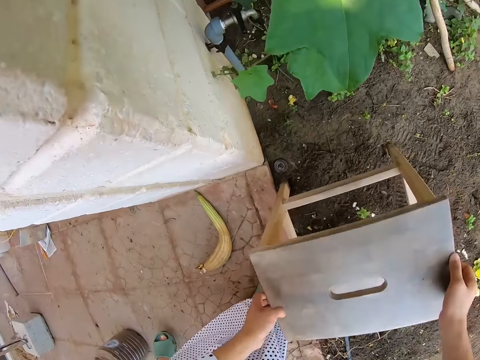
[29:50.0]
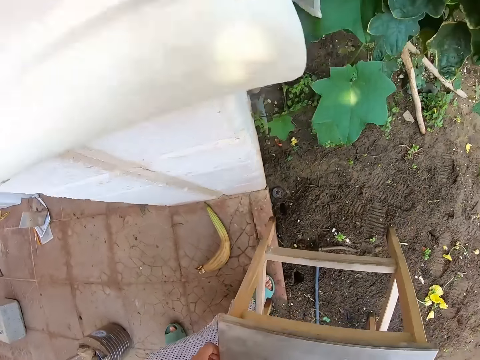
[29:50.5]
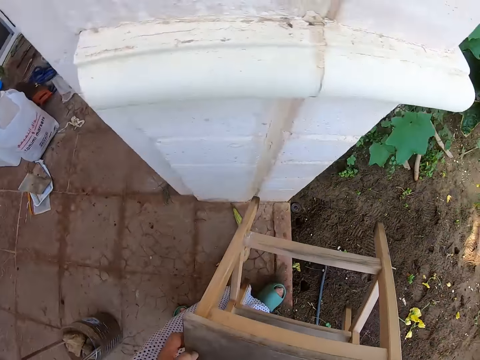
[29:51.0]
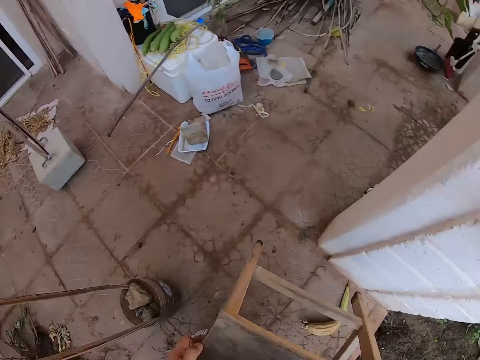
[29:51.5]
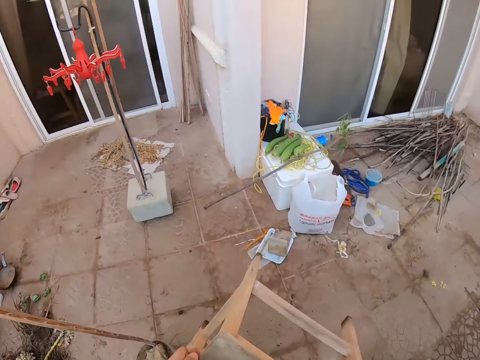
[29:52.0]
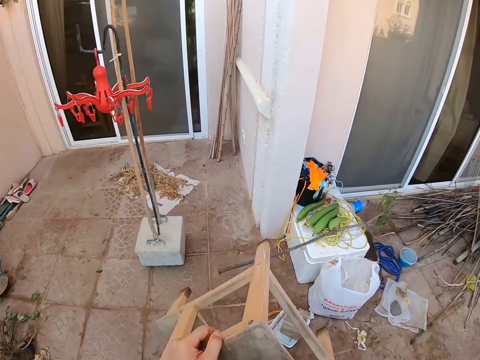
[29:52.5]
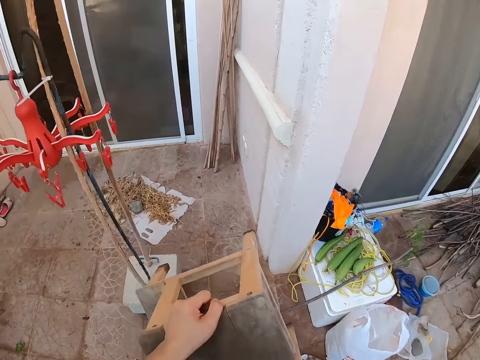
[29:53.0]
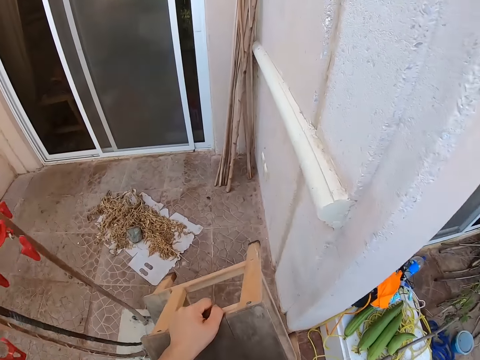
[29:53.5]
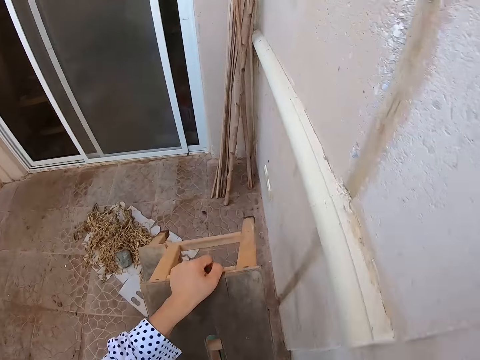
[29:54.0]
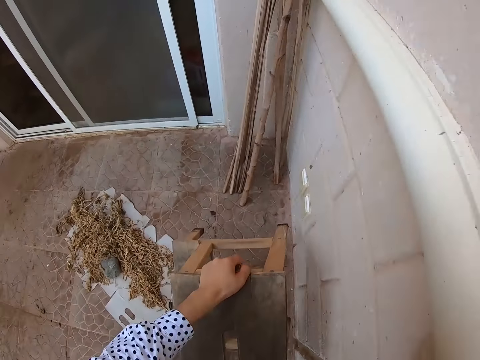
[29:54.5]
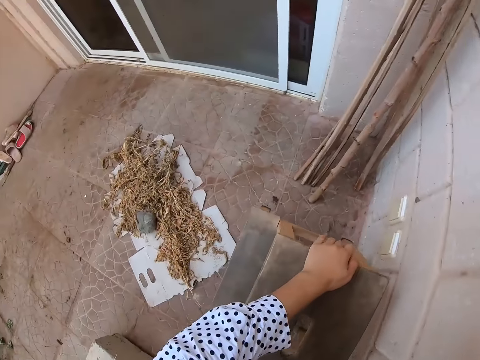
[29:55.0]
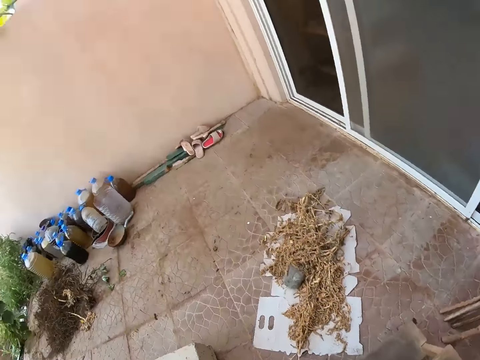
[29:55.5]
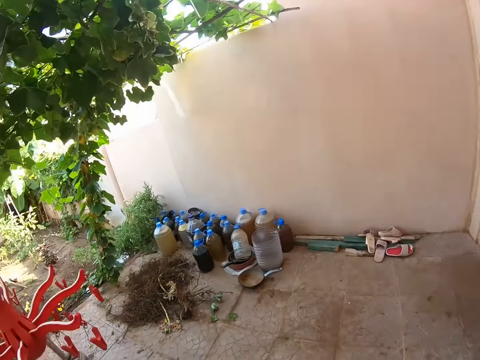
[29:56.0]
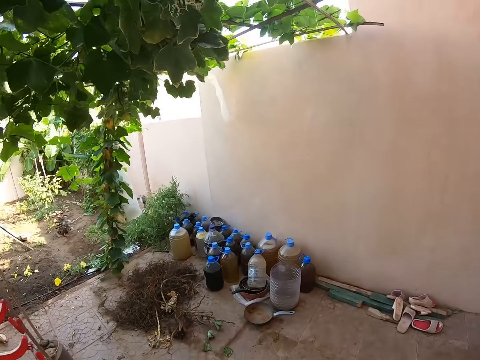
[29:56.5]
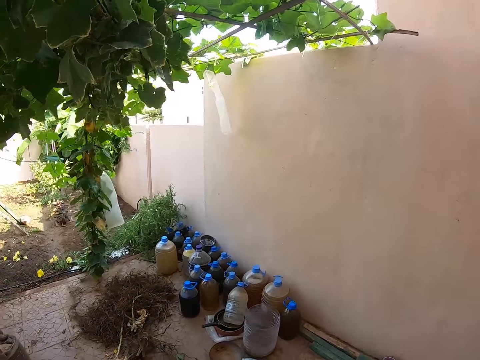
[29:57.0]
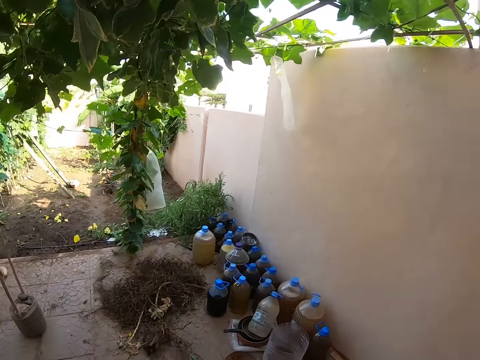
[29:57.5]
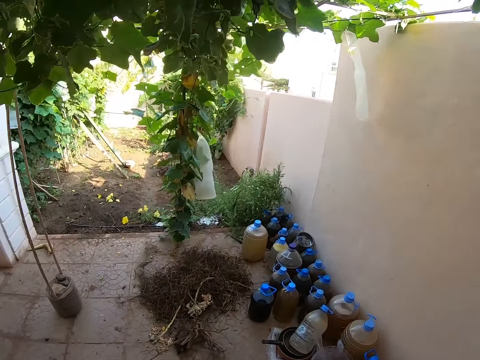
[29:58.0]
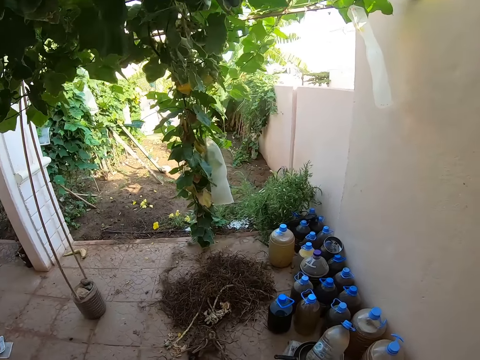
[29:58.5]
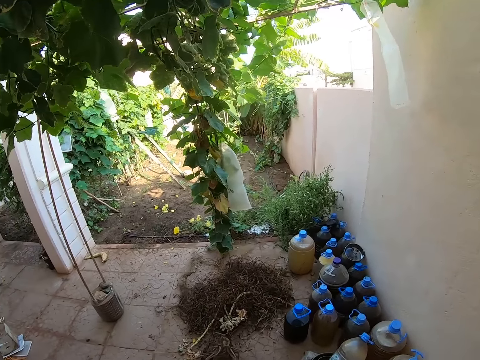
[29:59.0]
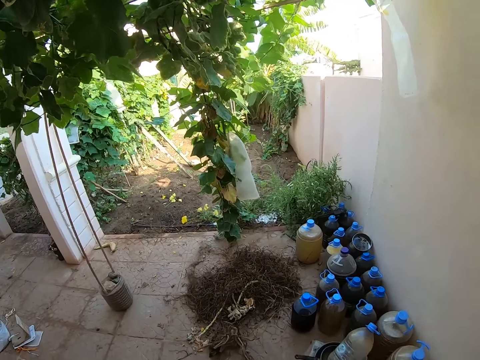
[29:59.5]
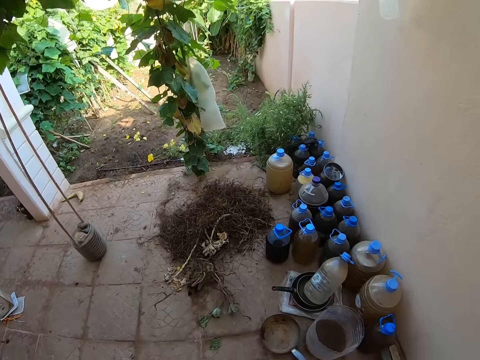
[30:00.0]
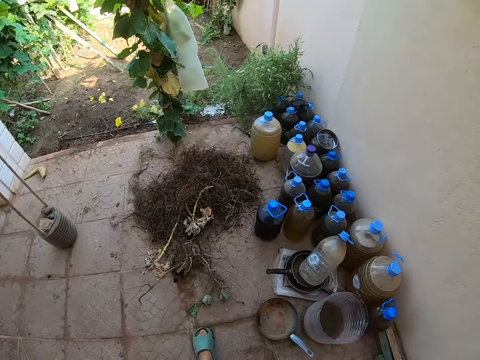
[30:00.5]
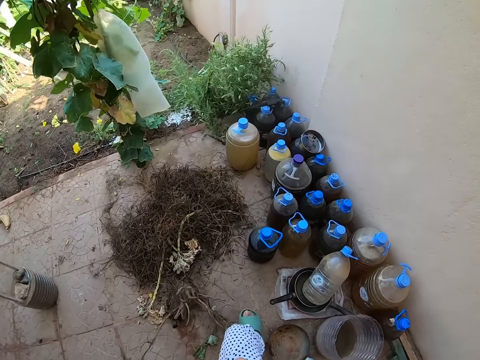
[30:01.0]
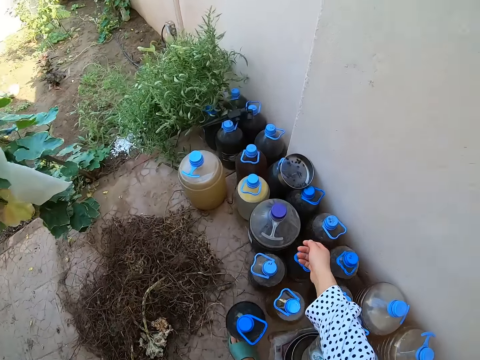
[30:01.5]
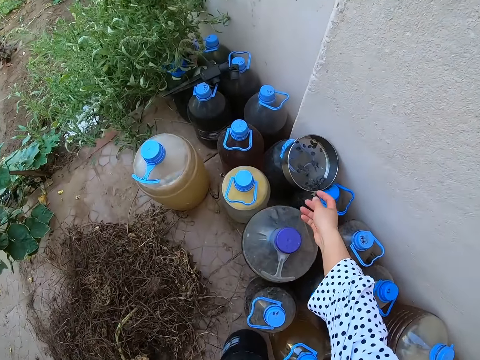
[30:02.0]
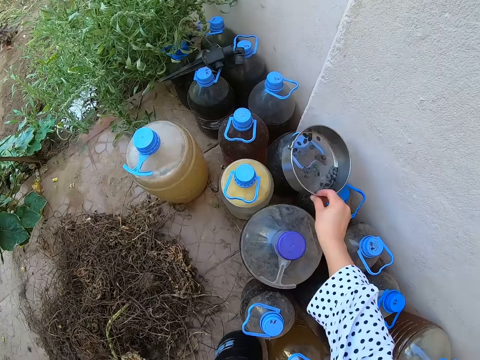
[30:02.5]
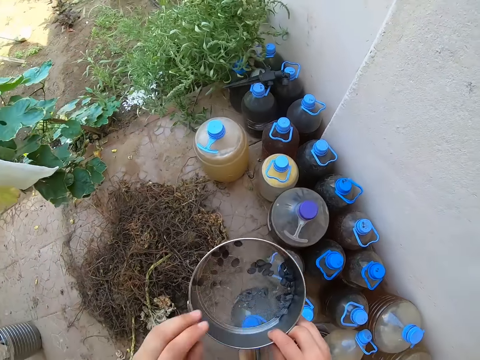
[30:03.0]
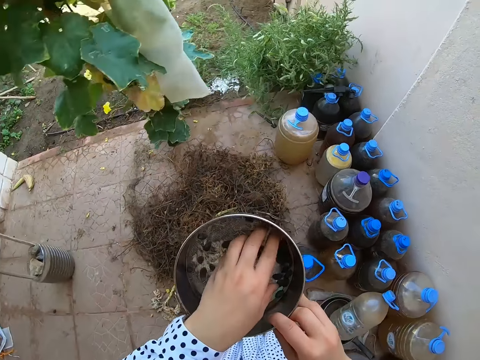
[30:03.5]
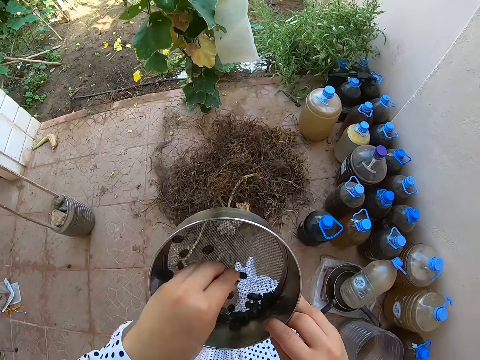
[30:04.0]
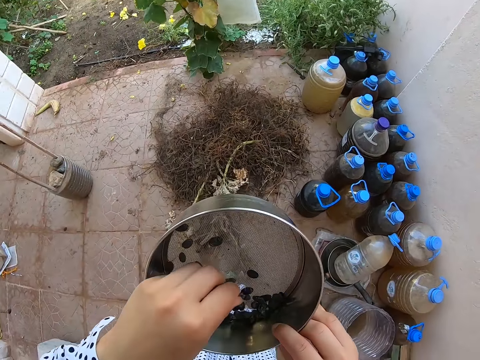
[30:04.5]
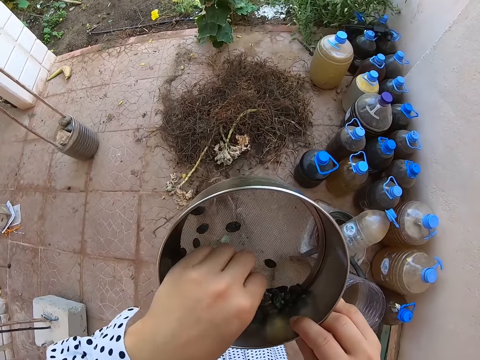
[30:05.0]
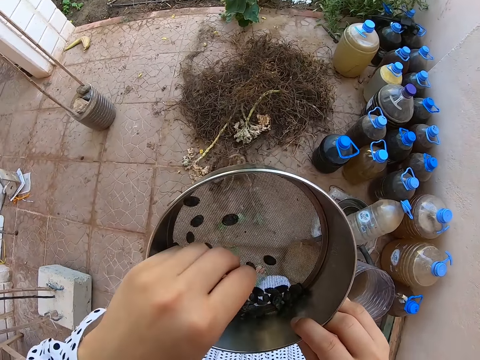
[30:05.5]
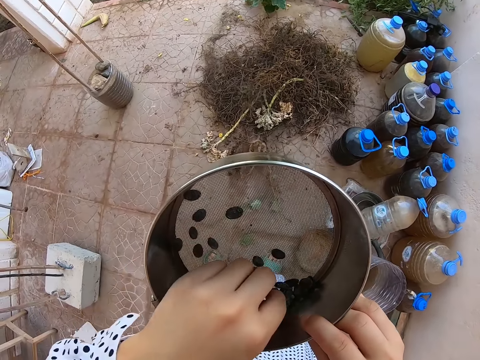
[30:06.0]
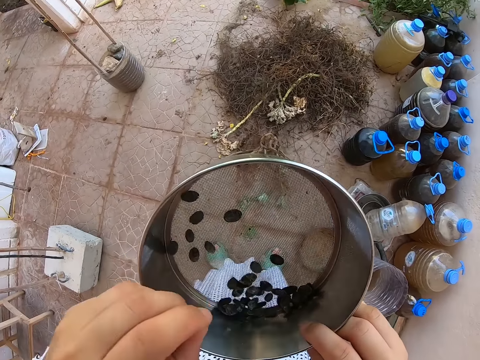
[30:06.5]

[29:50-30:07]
The camera wearer picks up a stool from the ground. They walk around, put the stool near a wall, and look around. They walk around. They take a container. They touch something.

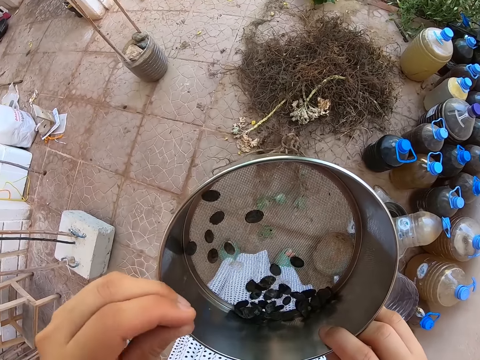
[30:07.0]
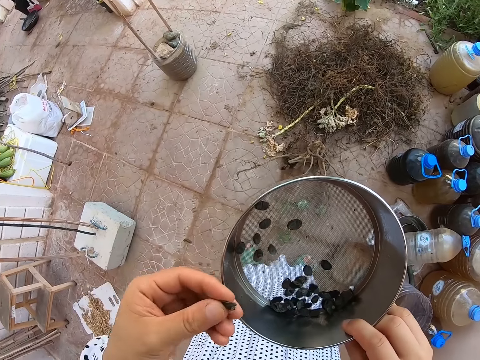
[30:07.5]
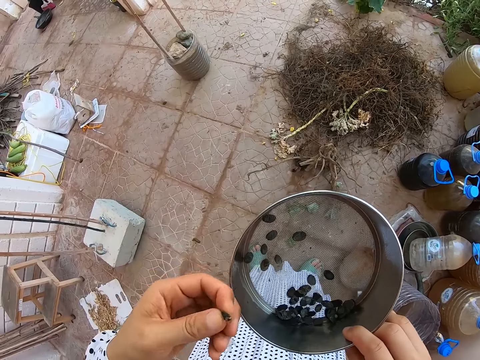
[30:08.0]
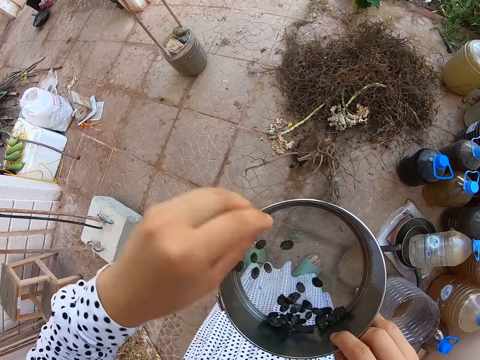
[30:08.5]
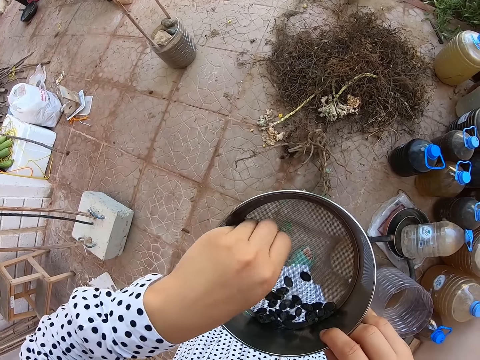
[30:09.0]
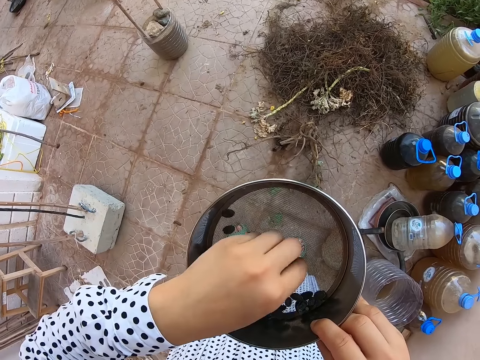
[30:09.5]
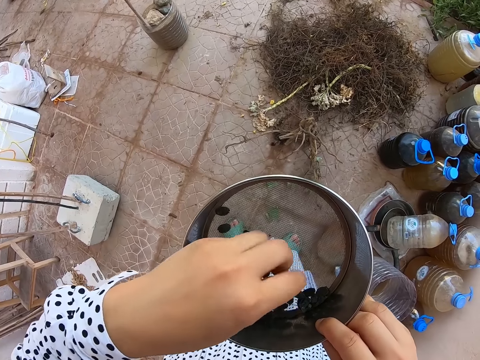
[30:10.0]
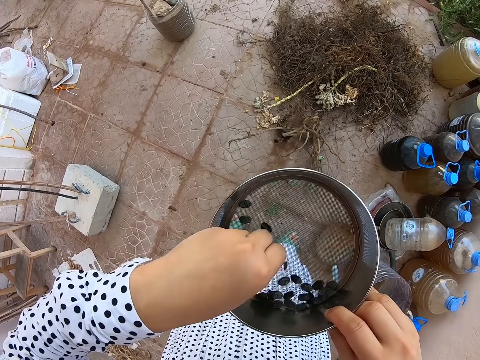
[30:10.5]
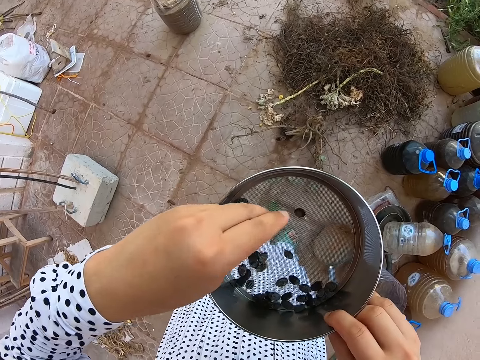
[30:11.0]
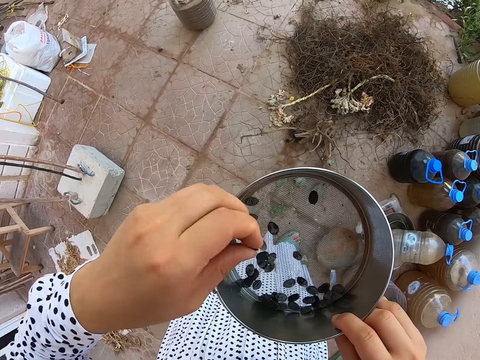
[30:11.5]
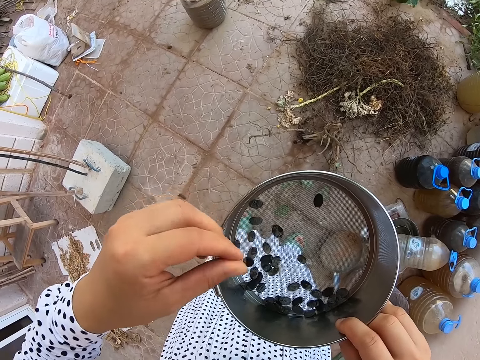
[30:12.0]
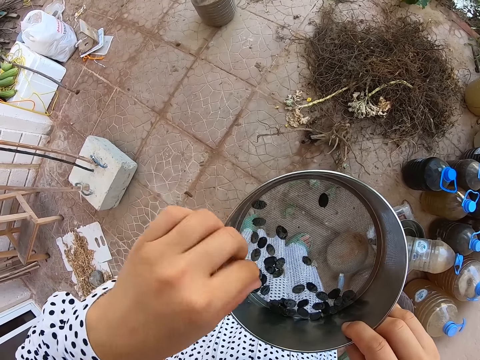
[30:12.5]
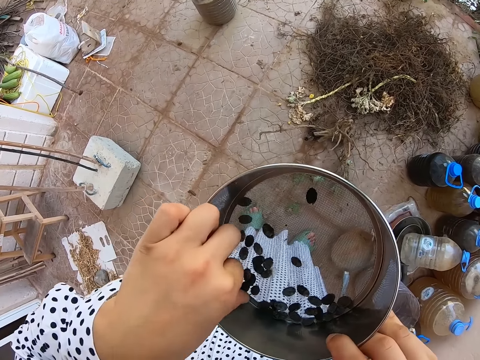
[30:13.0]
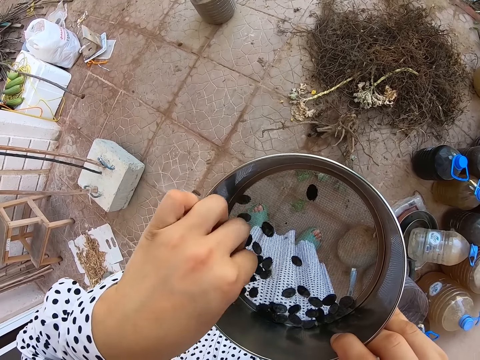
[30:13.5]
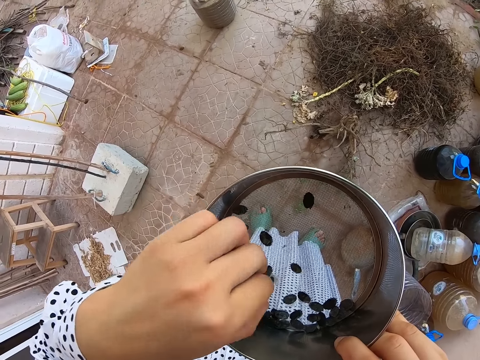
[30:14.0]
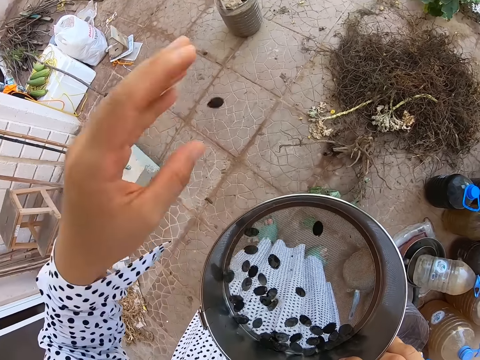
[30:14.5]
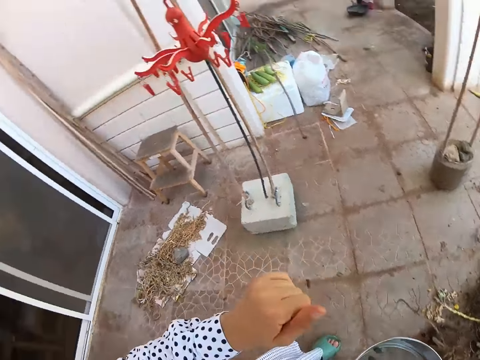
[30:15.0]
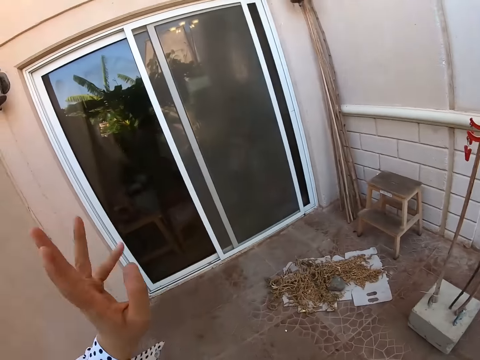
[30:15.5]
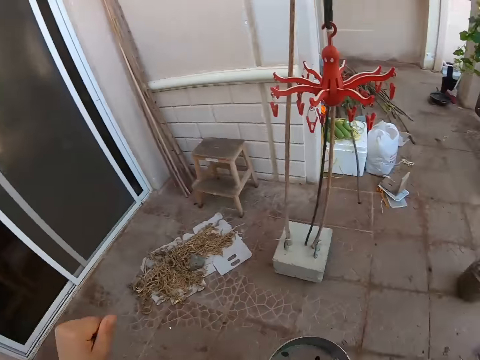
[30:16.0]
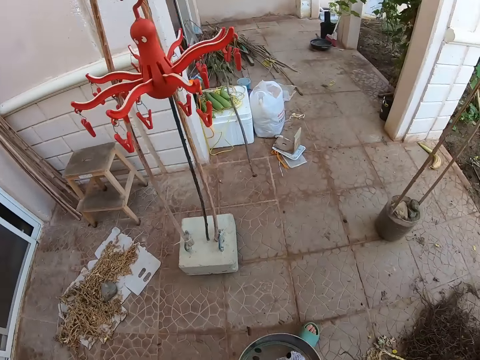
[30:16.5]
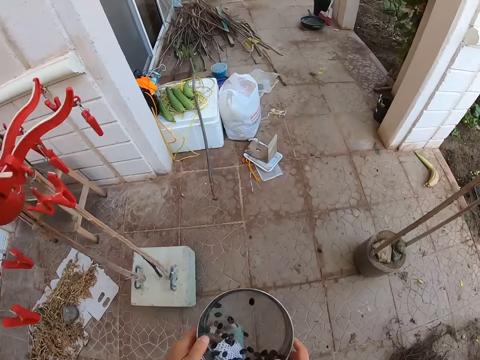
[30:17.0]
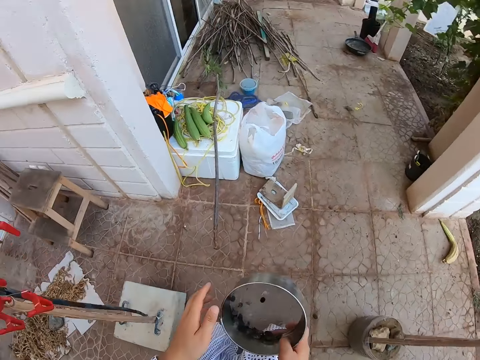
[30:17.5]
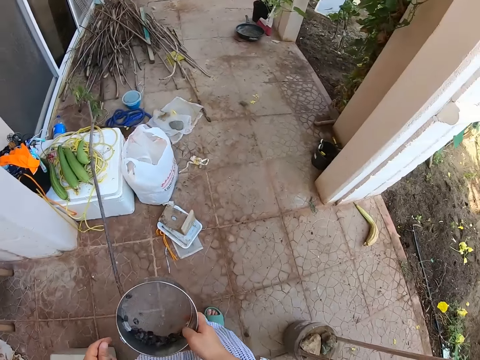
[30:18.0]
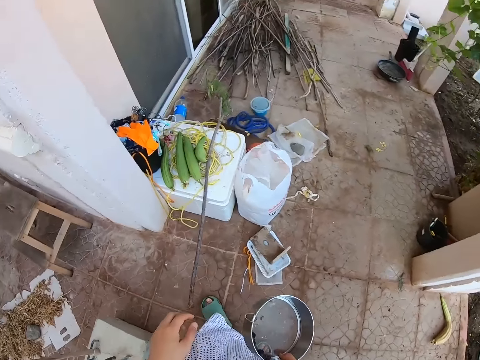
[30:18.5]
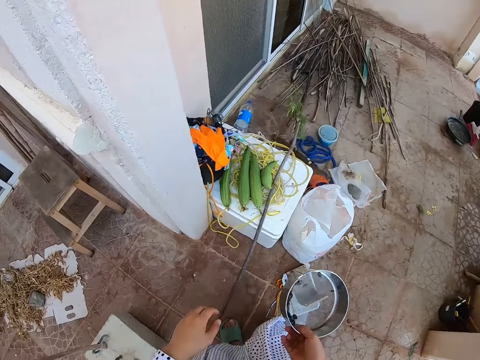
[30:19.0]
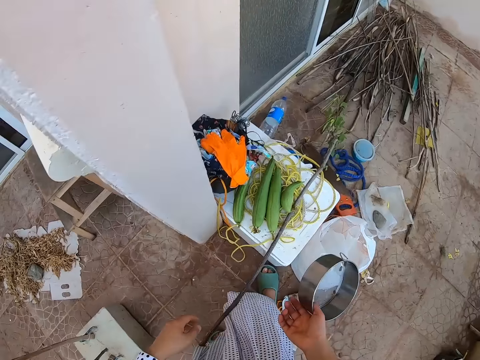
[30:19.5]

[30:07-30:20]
The camera wearer throws away something. They touch something. They throw away something. They look around. They shake the container.
